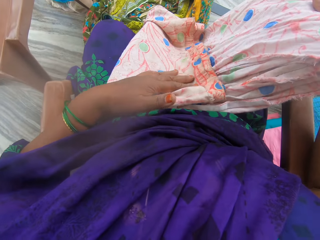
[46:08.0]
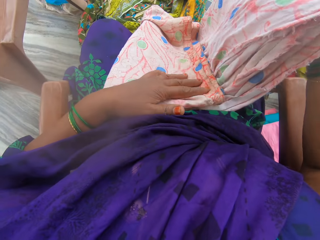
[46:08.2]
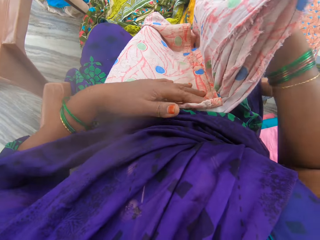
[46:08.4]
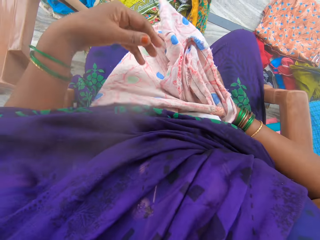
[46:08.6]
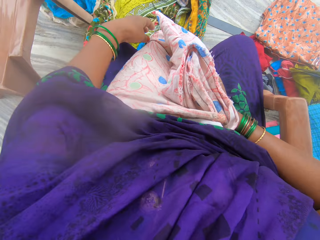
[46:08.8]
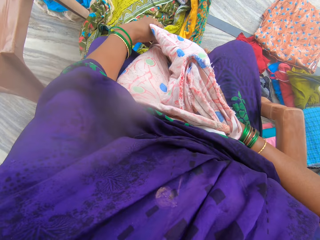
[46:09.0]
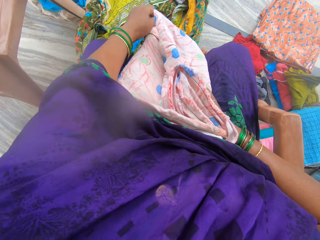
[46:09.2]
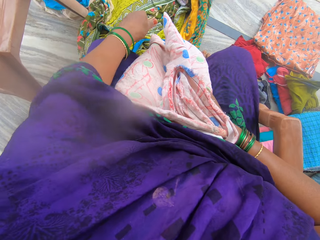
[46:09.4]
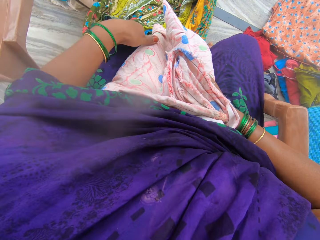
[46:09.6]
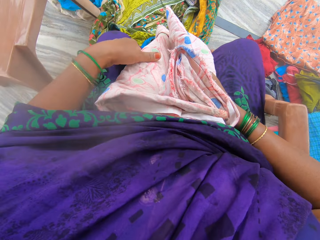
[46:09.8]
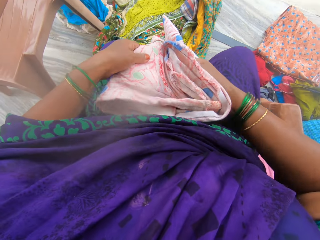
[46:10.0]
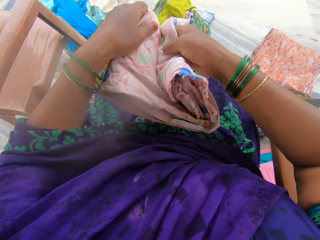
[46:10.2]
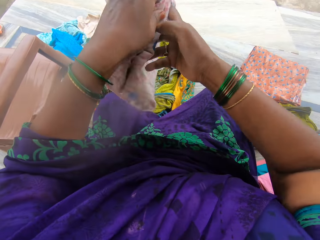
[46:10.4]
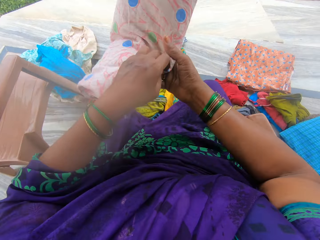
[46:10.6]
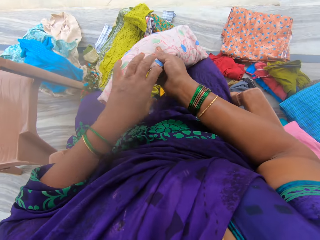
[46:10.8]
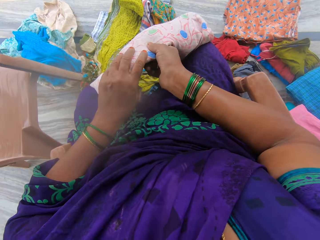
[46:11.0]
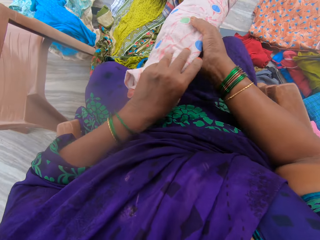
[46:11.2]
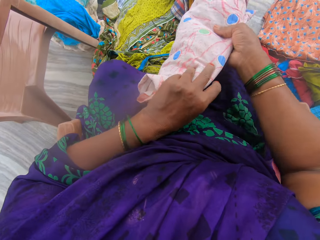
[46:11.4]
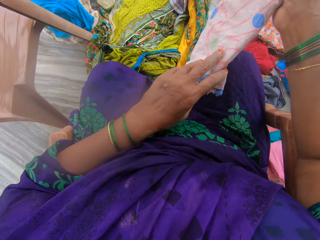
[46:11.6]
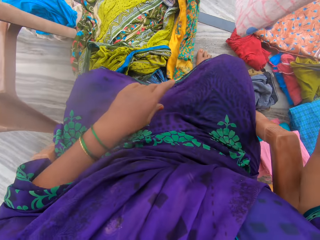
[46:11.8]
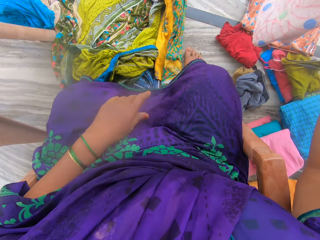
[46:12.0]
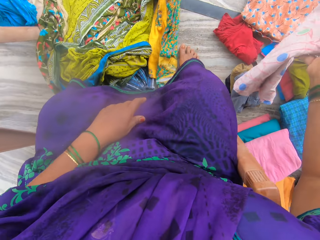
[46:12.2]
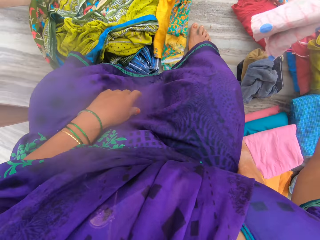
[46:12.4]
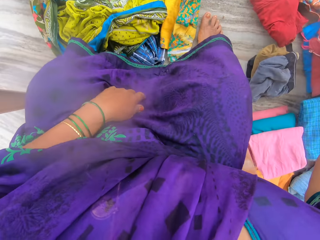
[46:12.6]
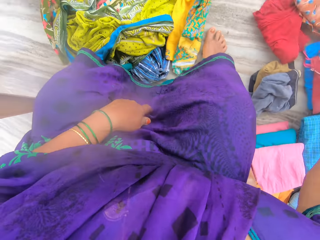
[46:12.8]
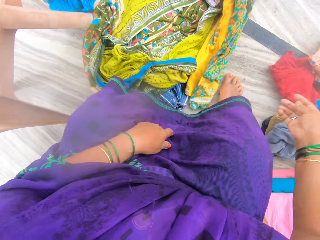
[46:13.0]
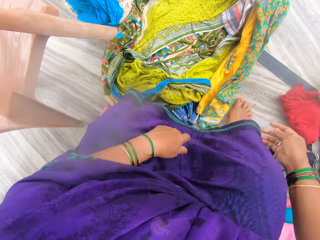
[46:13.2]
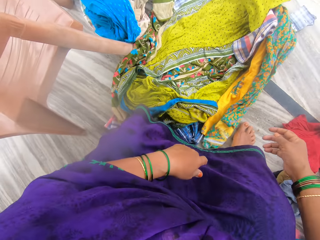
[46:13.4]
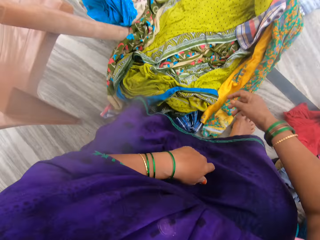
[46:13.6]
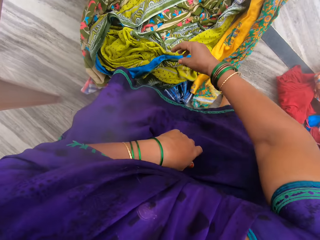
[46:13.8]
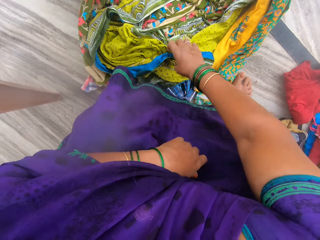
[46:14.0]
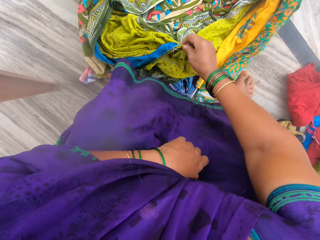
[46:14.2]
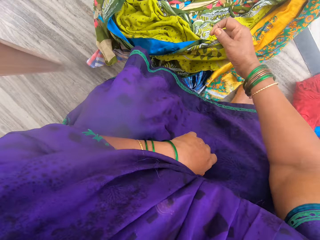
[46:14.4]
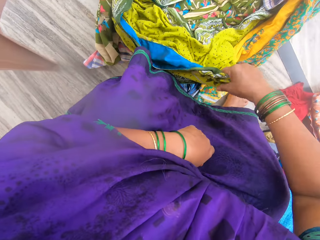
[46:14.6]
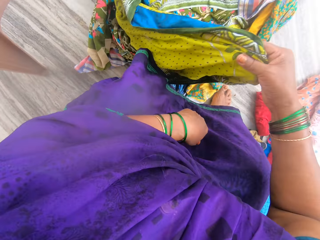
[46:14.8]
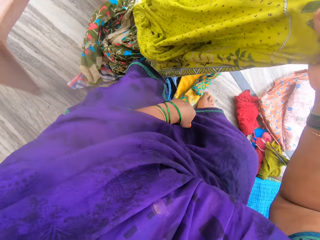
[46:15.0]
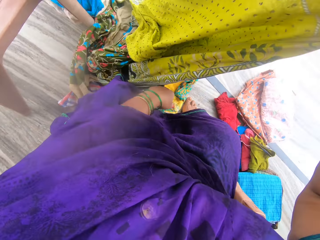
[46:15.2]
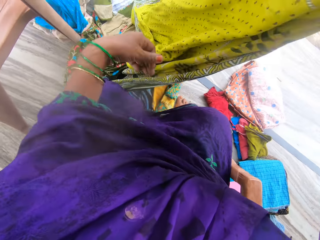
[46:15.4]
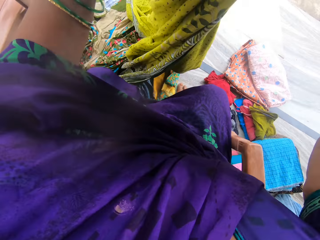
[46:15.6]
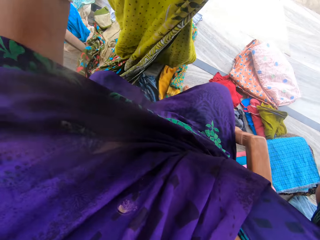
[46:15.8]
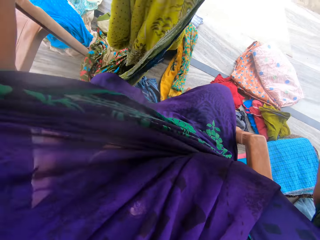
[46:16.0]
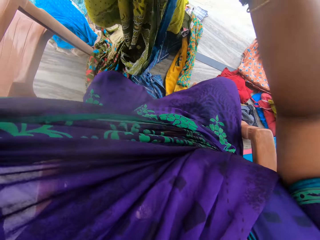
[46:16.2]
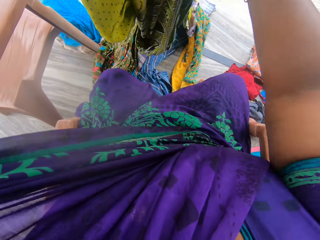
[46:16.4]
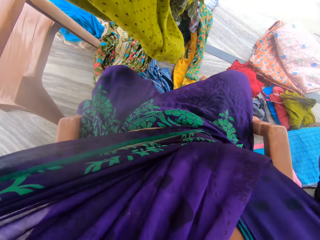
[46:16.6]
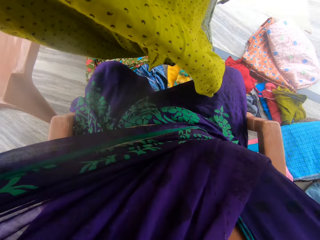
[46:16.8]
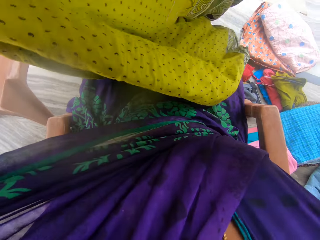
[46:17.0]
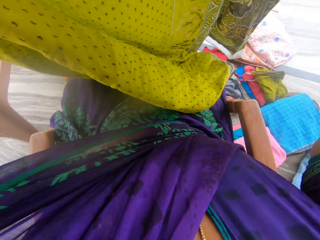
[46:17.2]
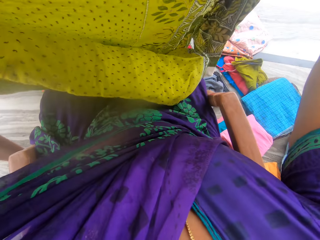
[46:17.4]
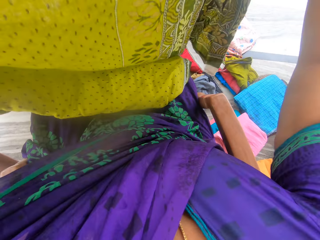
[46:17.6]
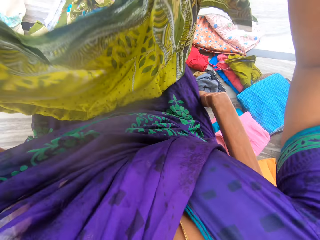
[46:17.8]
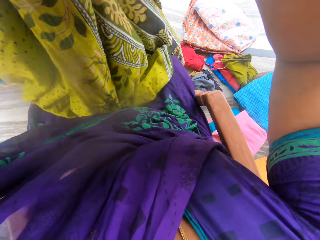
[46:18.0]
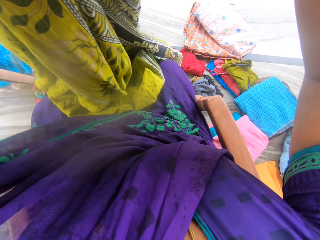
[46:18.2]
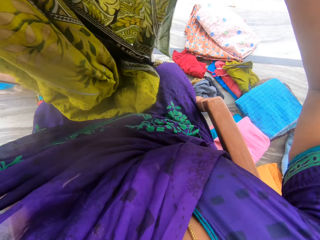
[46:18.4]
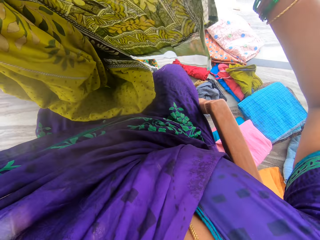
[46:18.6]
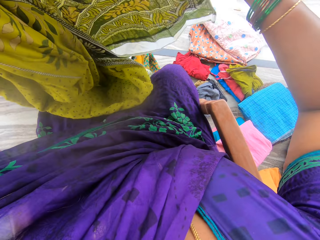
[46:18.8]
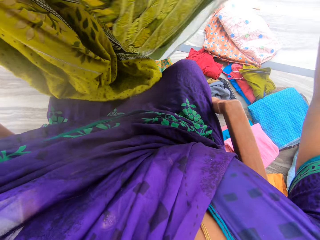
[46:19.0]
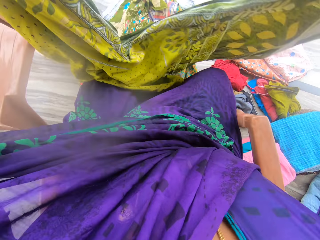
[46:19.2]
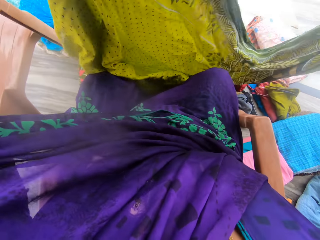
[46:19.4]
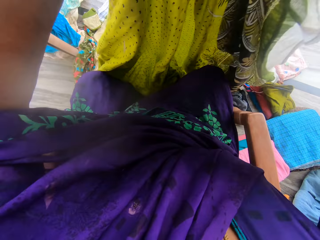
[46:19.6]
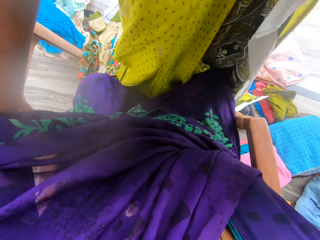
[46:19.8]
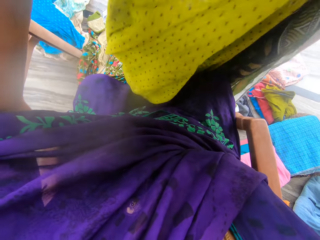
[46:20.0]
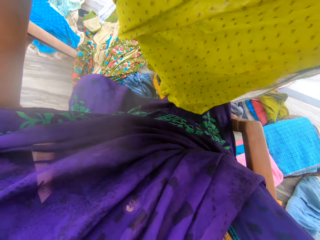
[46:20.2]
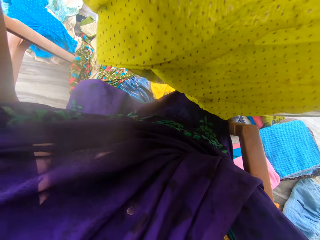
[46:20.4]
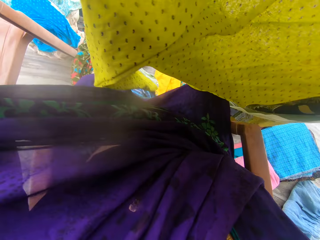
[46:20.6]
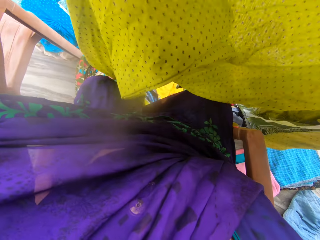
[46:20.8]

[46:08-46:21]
The camera wearer passes the second cloth to her right hand. She drops the second cloth on the floor with her right hand. She adjusts her blue cloth with her right hand. She picks a fifth cloth from the clothes on the floor with her right hand. She inspects the fifth cloth with her hands. She folds the cloth.

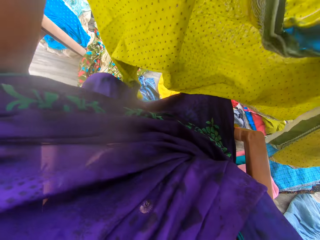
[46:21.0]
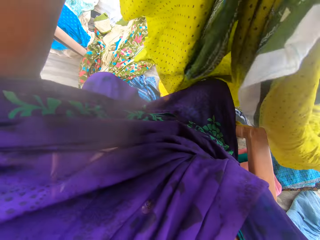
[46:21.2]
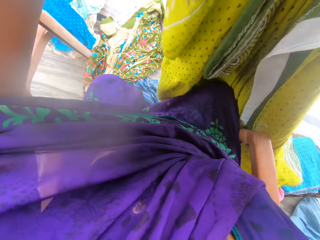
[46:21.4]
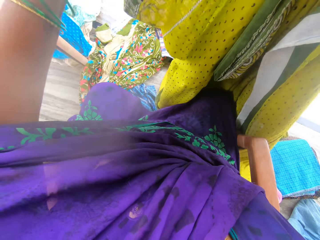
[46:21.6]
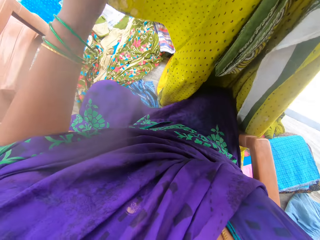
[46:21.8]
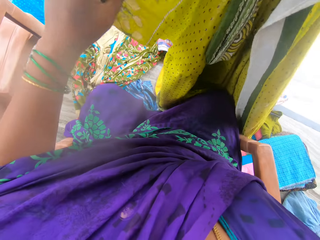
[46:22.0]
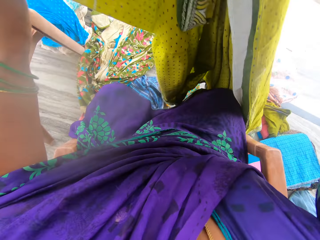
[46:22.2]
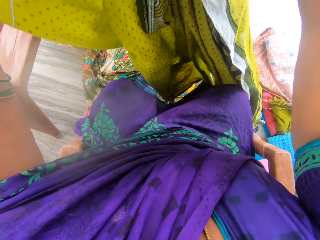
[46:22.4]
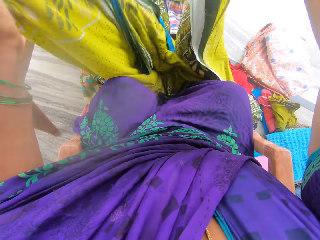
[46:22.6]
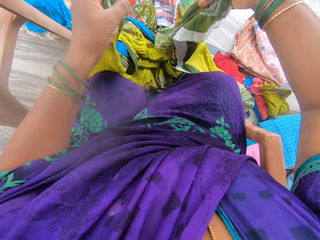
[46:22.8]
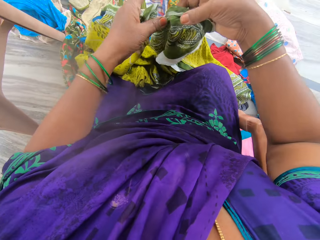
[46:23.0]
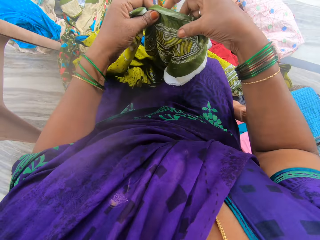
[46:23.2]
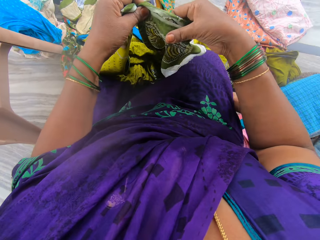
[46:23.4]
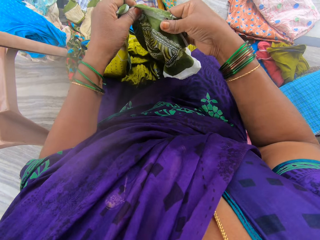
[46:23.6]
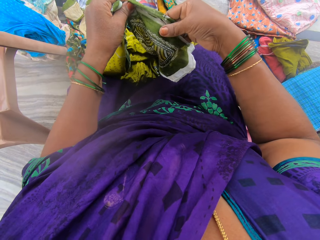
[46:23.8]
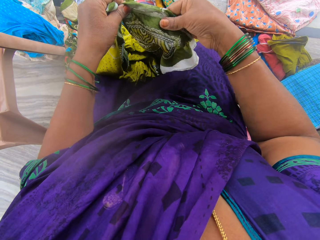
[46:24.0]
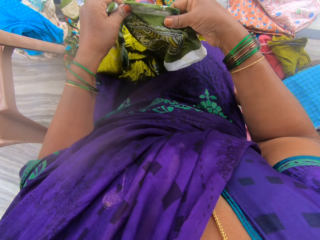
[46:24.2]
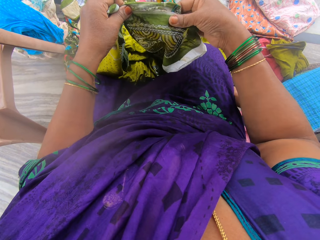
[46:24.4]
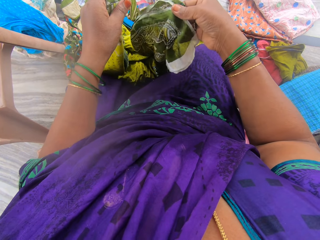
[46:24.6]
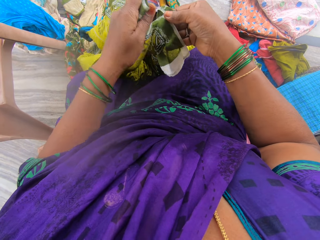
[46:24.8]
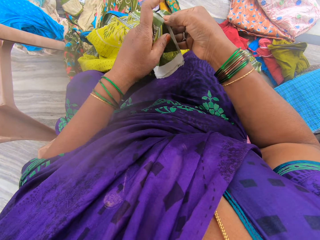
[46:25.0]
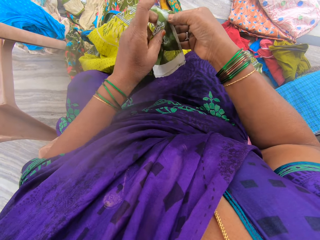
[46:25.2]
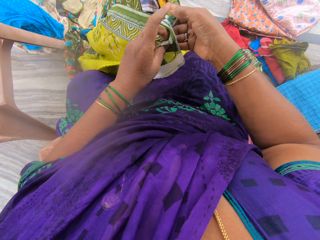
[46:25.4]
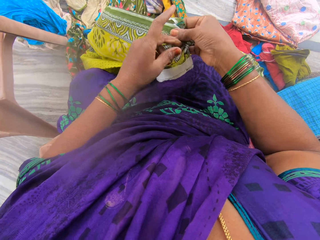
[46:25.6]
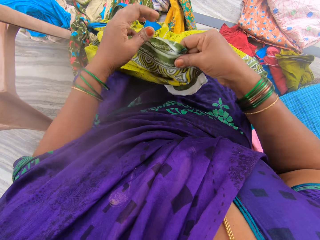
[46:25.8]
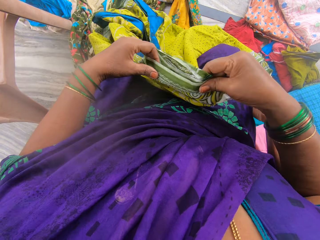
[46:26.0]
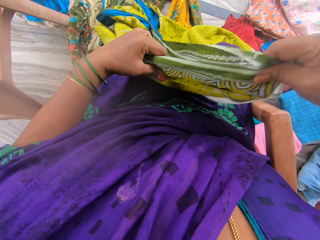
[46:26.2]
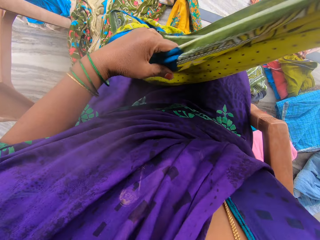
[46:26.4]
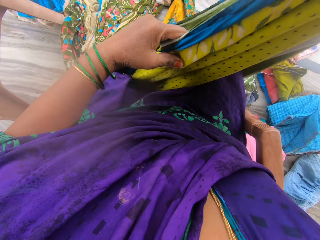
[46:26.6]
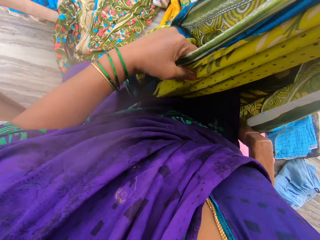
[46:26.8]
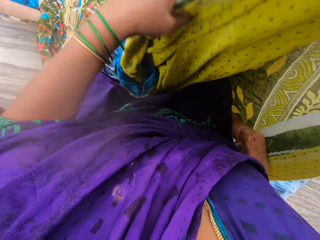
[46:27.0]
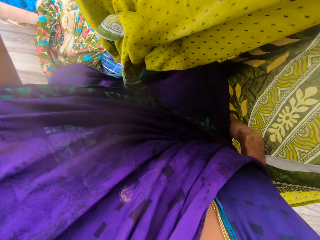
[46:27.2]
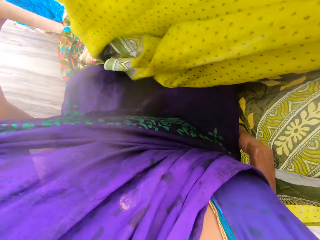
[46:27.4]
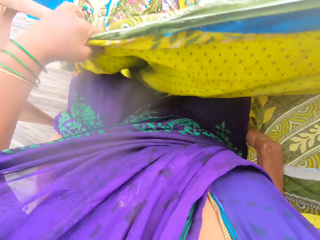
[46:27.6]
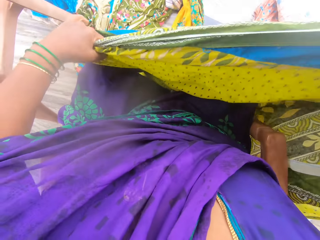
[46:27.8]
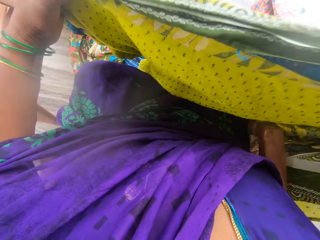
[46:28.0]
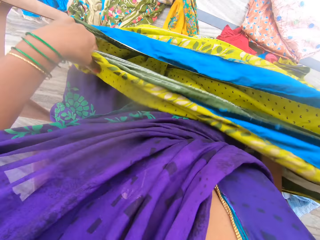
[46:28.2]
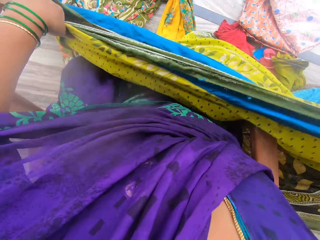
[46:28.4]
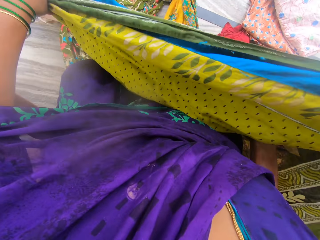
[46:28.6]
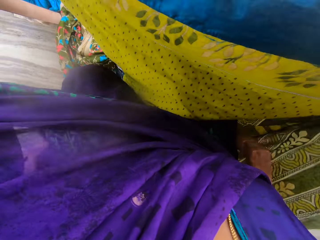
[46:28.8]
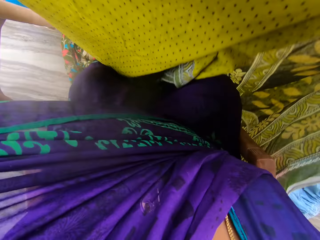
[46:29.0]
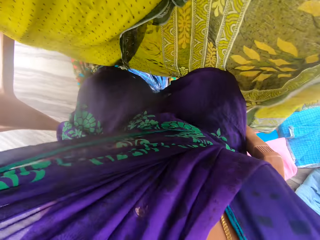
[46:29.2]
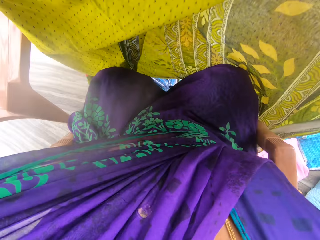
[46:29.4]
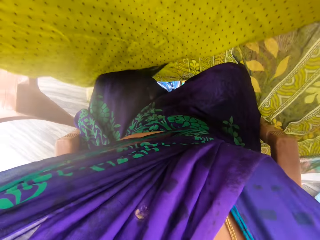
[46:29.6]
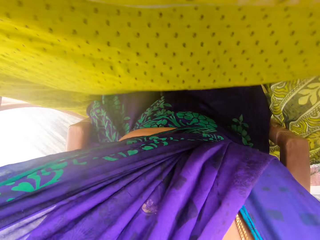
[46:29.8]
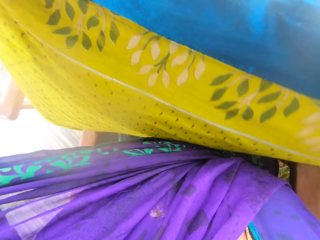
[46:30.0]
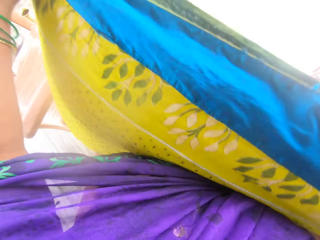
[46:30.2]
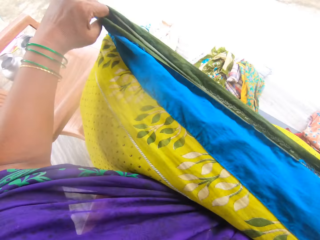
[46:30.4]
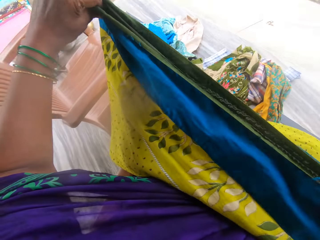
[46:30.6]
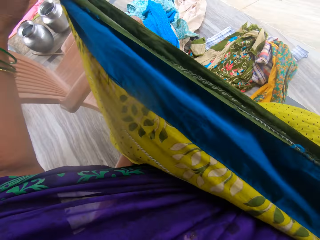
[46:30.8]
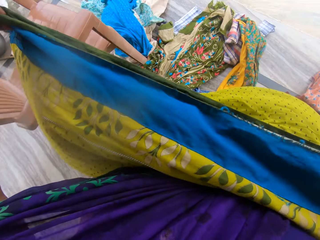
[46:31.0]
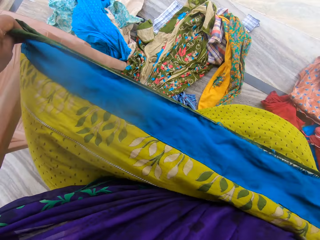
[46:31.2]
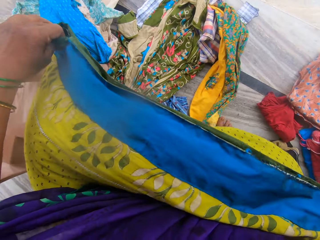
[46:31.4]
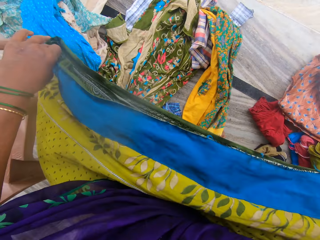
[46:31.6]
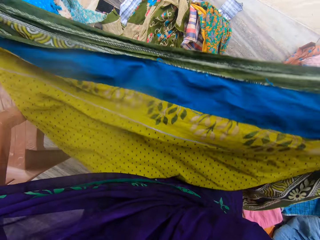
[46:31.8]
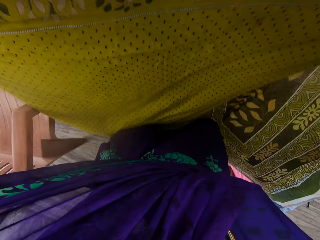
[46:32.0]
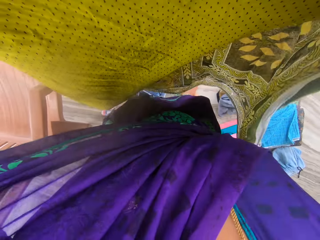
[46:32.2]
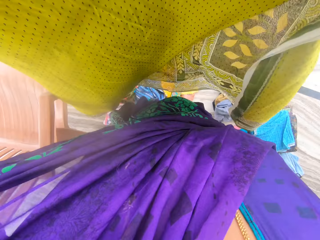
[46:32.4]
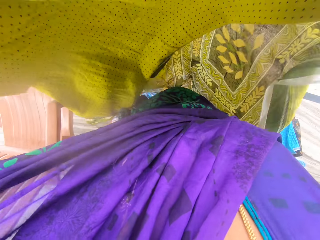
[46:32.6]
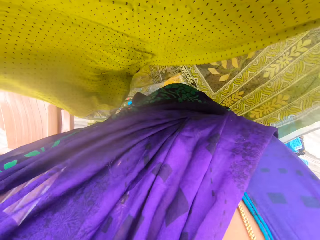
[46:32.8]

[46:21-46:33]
The camera wearer folds the fifth cloth with her hands.
